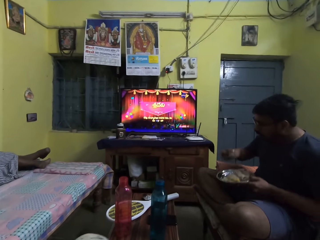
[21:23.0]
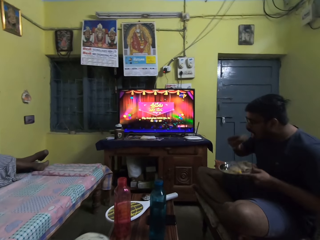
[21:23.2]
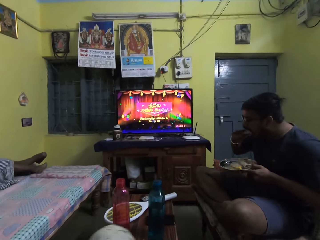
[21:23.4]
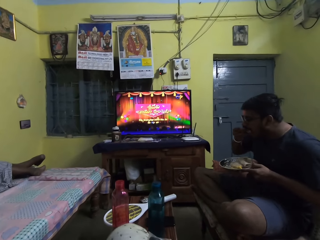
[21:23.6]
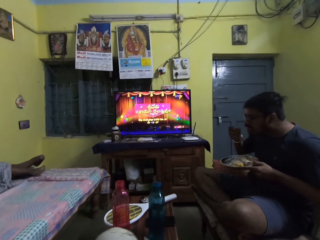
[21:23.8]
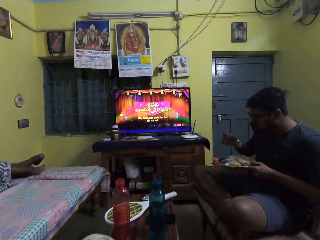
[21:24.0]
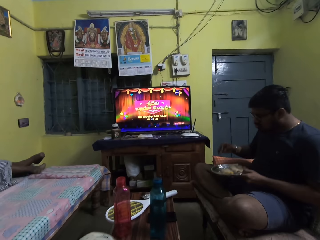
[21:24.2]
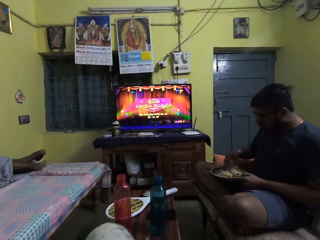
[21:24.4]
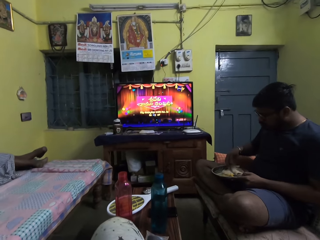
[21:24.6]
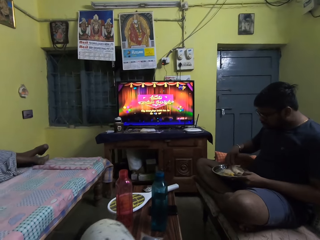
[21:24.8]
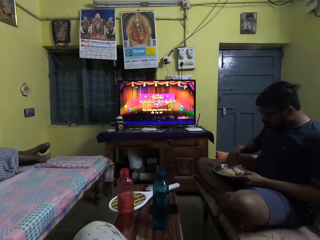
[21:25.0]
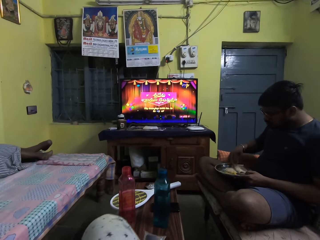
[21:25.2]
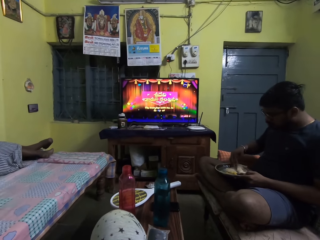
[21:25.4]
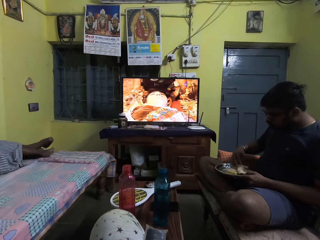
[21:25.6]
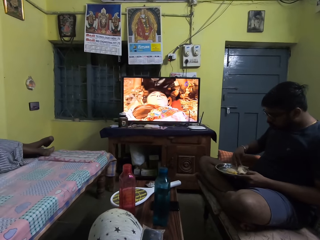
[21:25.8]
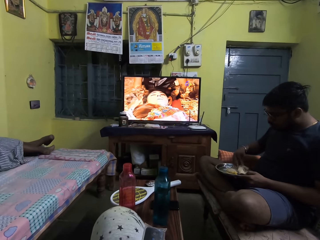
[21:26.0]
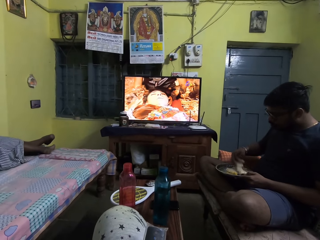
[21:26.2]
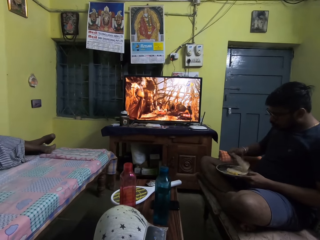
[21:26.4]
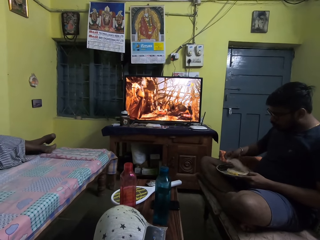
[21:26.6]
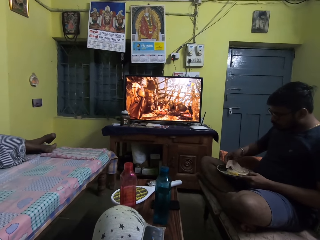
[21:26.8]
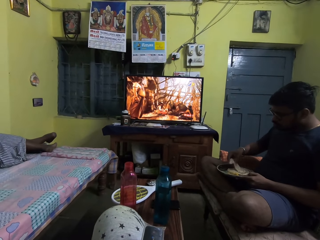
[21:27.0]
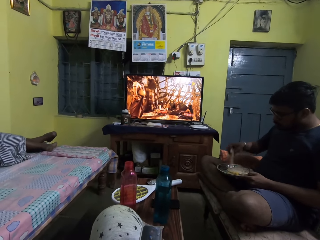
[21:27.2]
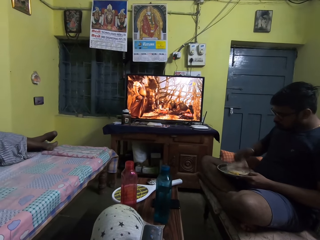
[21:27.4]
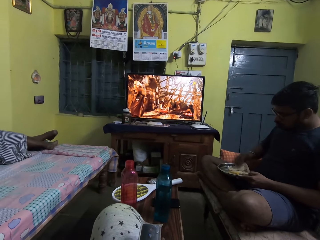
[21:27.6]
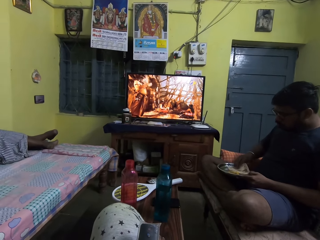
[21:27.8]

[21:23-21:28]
The man lifts the plate from his lap with his left hand and eats the bread crumb with his right hand. The man places the plate on his lap with his left hand. The man picks up a bread crumb from the plate in his left hand with his right hand and flips the bread crumb in the plate with his right hand.

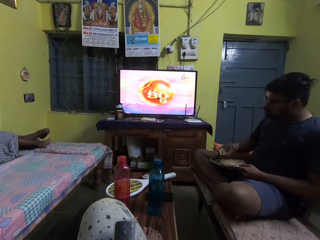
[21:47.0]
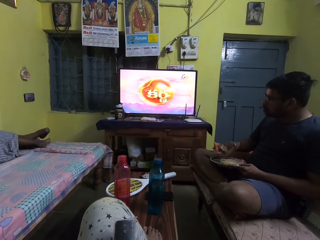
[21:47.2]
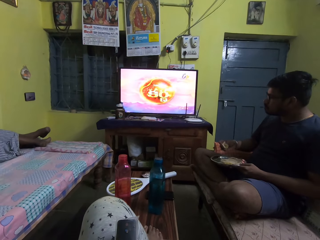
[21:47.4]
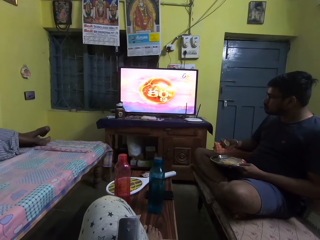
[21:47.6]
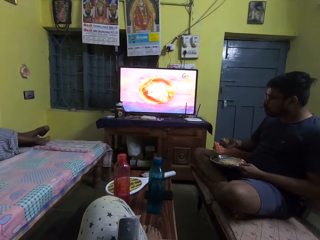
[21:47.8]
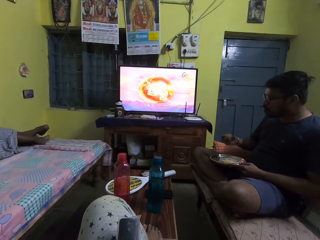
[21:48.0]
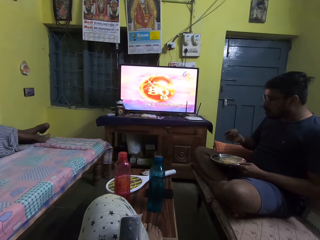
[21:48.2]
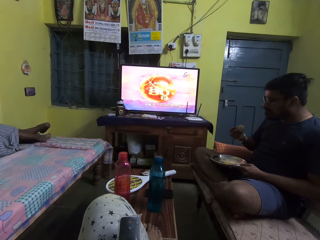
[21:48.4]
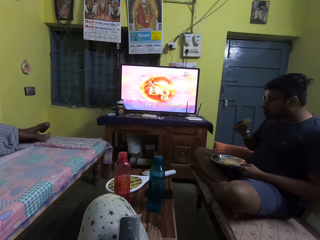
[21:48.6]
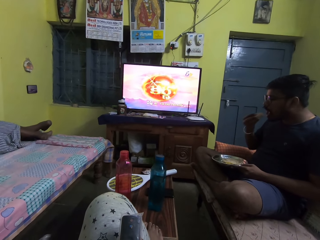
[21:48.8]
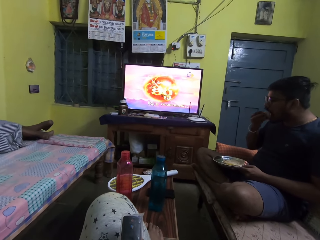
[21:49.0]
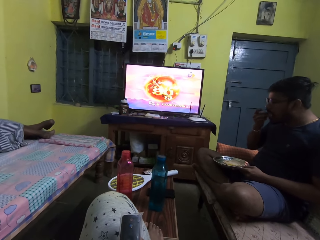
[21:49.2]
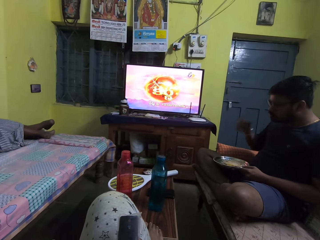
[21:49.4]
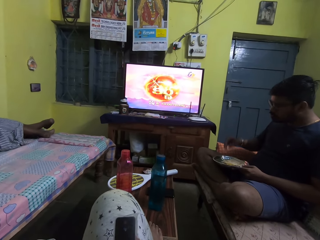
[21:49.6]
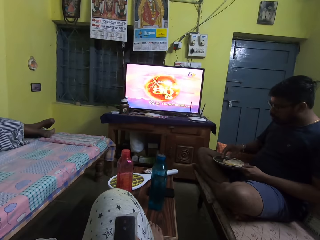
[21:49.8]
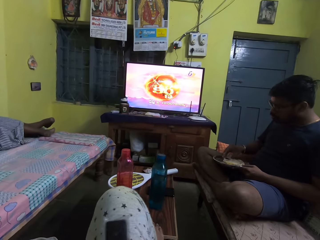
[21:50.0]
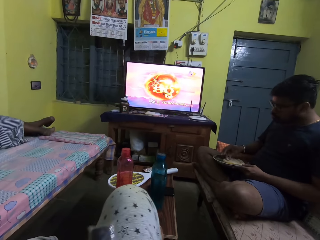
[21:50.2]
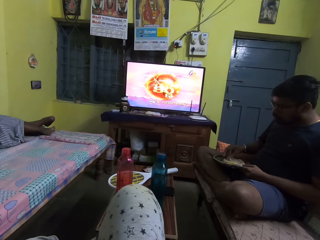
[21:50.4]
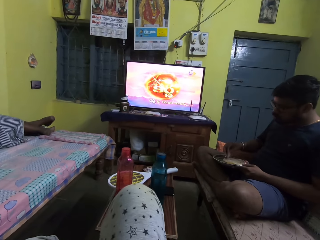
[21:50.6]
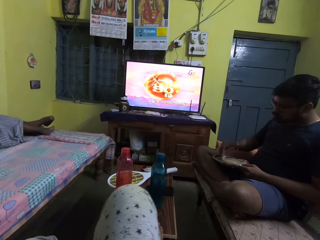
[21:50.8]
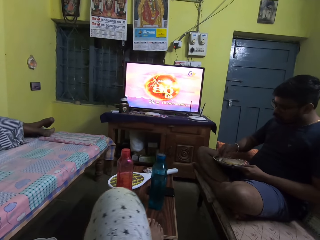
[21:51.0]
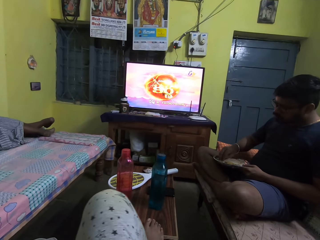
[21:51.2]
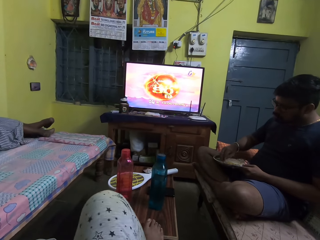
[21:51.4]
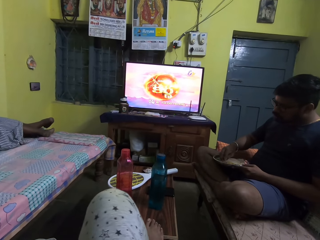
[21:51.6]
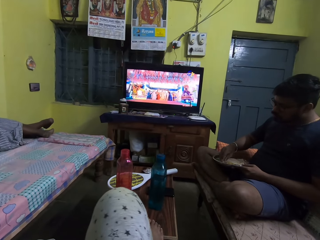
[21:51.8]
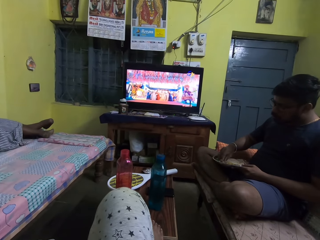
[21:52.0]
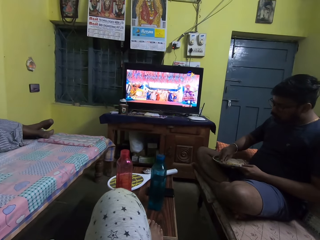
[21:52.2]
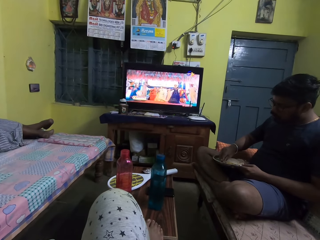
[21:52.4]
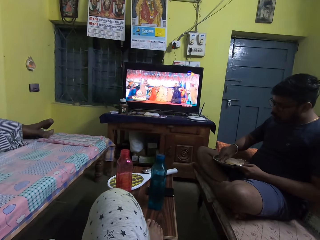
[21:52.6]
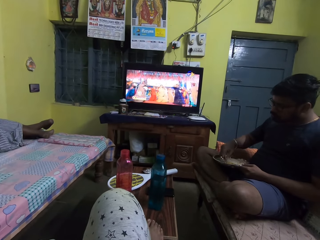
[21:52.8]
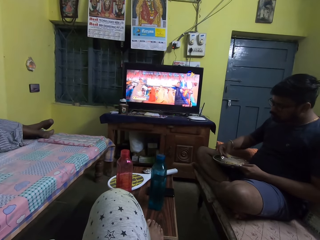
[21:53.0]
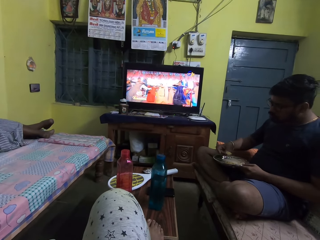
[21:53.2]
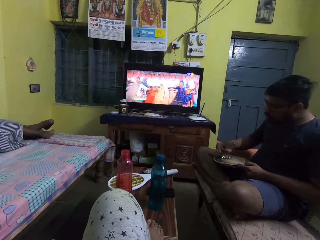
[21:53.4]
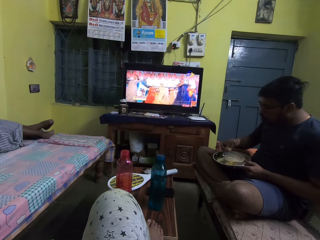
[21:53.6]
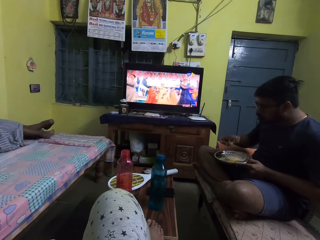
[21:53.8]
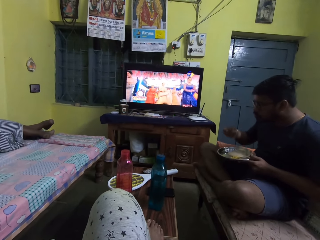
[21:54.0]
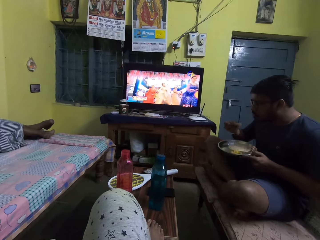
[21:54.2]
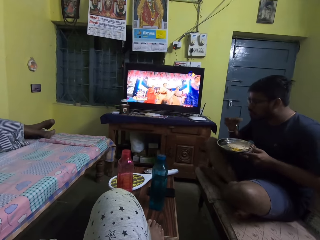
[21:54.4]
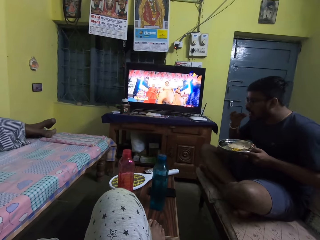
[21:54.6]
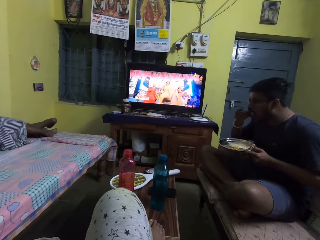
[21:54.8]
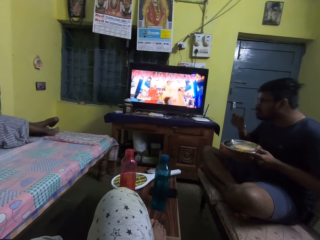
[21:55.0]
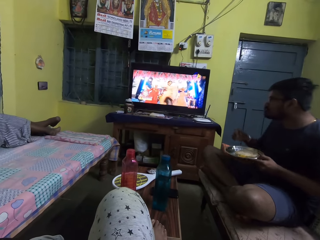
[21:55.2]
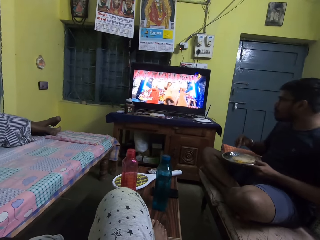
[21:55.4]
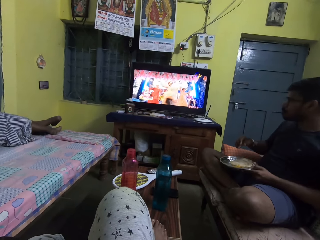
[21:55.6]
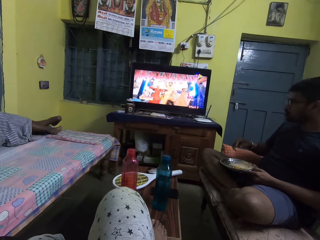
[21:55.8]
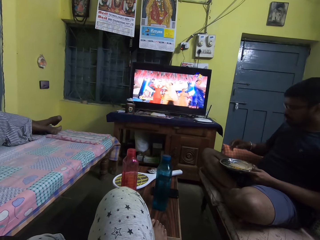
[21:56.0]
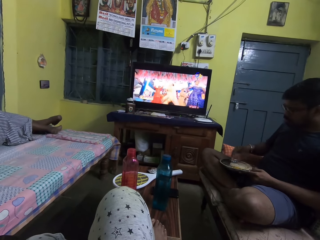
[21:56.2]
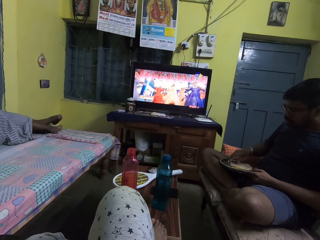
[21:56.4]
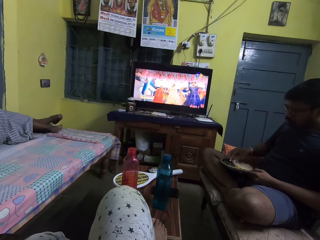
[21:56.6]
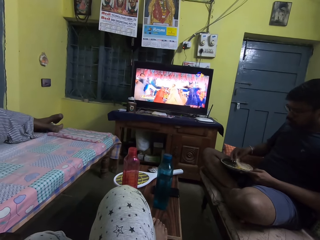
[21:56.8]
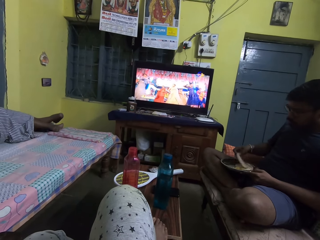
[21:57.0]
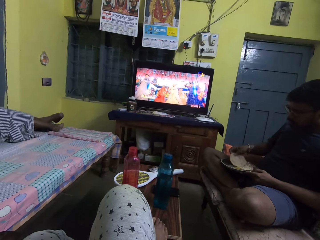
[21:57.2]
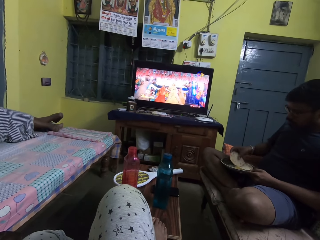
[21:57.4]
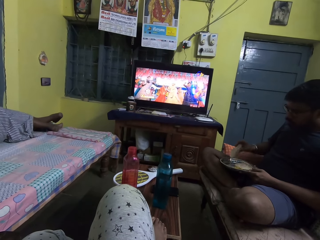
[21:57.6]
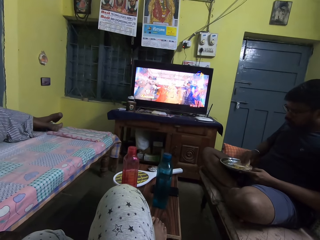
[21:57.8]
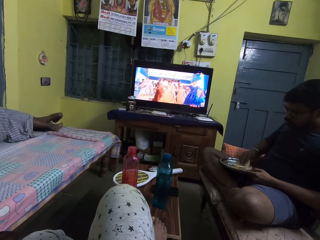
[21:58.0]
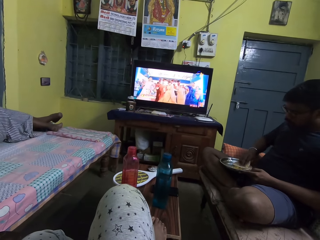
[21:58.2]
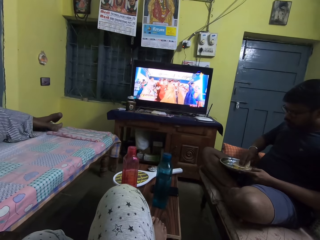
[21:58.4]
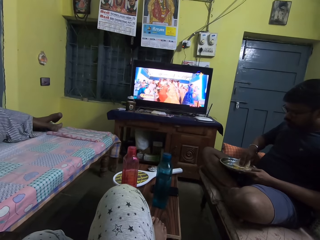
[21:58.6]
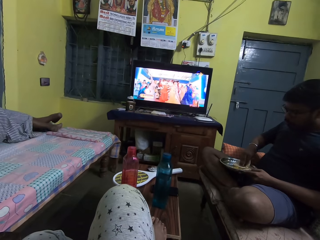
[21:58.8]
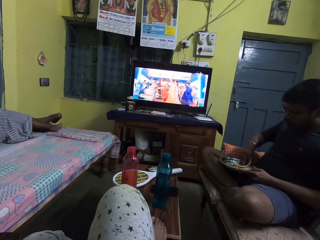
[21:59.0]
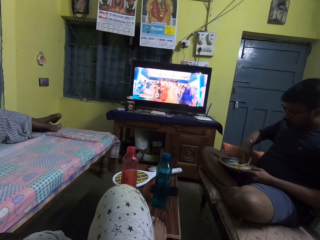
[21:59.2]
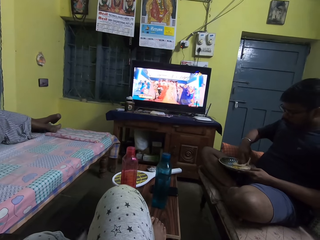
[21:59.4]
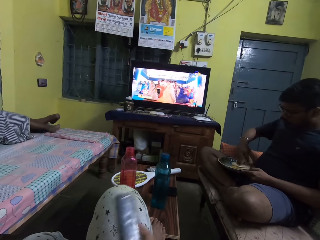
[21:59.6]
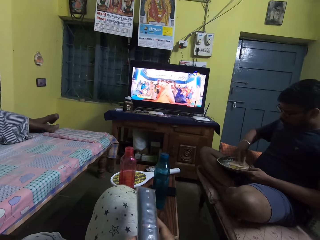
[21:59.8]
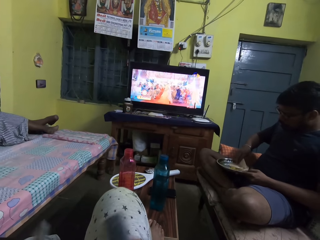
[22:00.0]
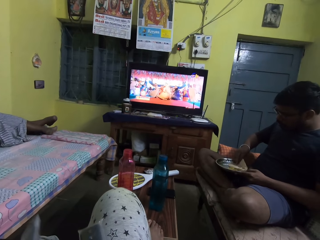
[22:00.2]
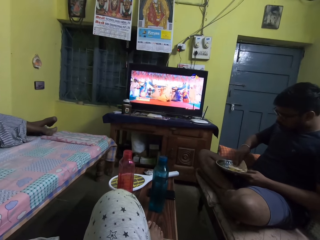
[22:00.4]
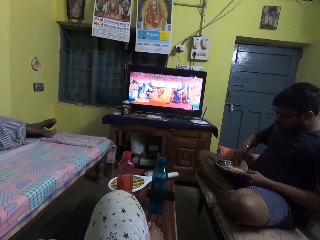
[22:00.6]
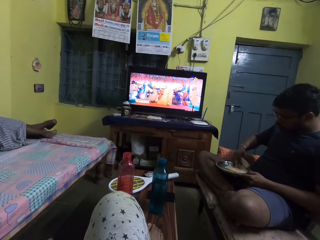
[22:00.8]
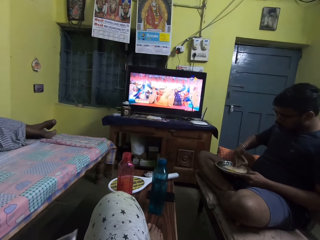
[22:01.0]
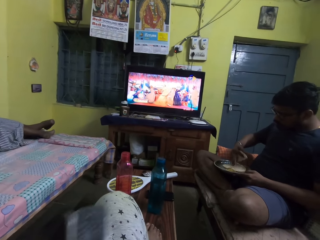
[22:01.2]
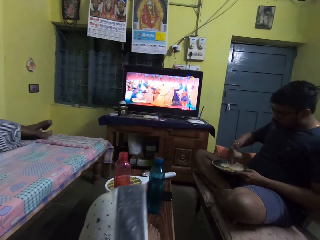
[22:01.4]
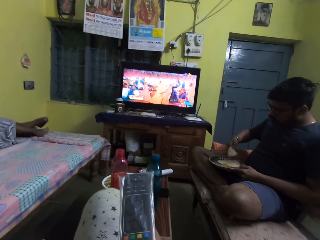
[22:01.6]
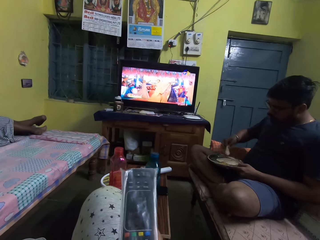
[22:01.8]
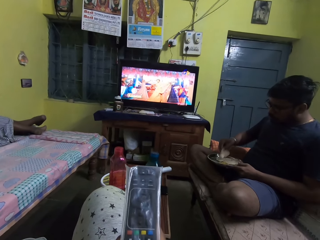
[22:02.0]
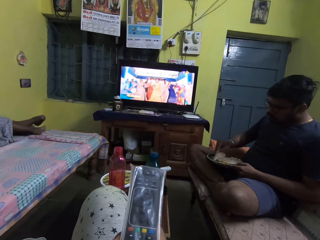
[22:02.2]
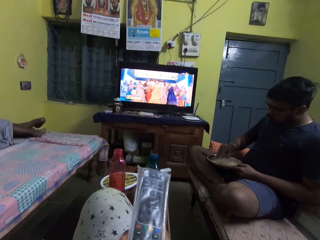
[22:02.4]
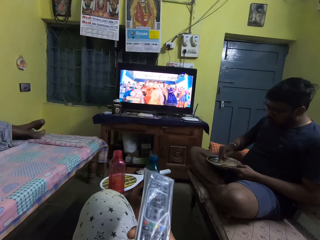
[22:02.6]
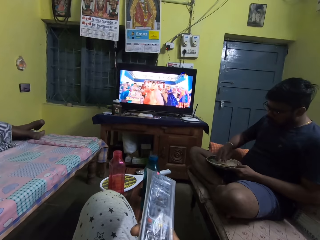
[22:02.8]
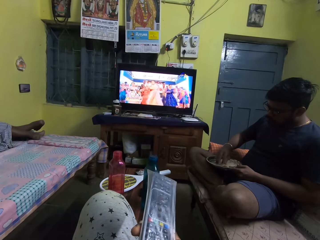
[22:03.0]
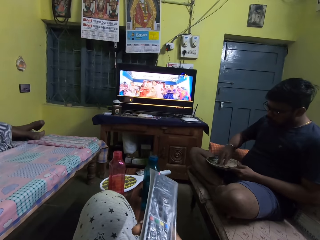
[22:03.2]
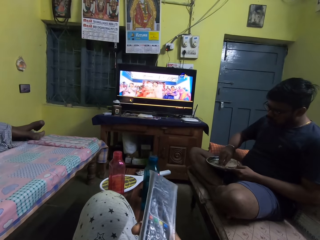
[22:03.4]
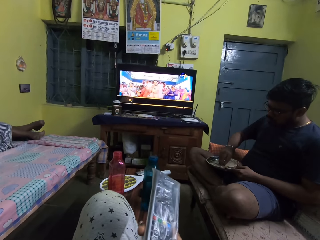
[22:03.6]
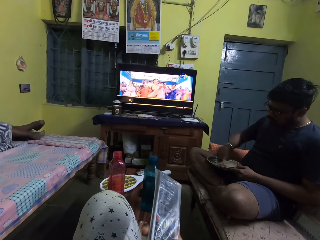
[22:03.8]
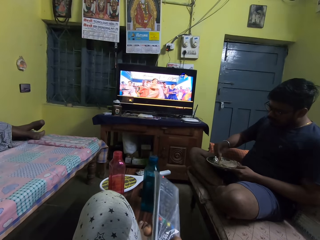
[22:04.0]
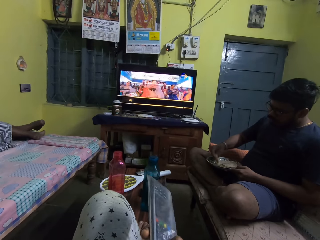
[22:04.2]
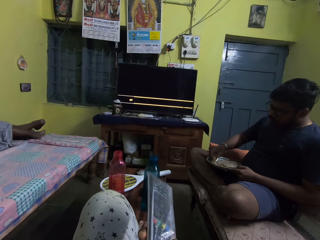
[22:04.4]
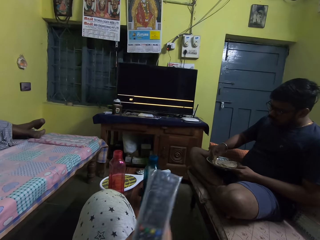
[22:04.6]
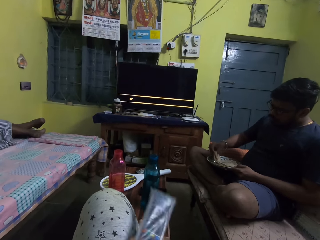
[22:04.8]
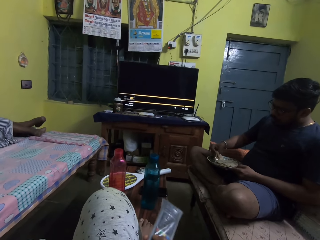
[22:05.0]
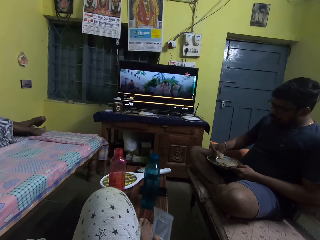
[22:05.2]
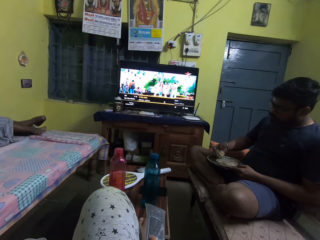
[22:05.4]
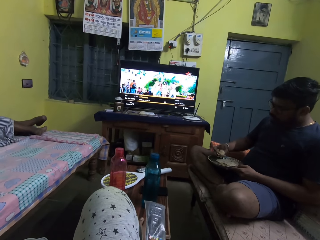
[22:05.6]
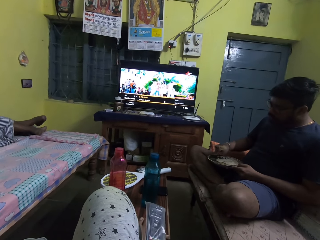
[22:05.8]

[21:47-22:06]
The man eats the bread crumb with his right hand. The camera wearer places the remote in her right hand on her lap. The man picks up a bread crumb from the plate in his left hand with his right hand and scoops sauce from the plate with the bread crumb in his right hand. The man lifts the plate from his lap with his left hand, eats the bread crumb with his right hand, and places the plate on his lap with his left hand. The man picks up a bread crumb from the plate in his left hand with his right hand, flips the bread crumb with his right hand, and breaks the bread crumb in the plate with his right hand. The camera wearer holds the remote control with her right hand. She places the remote control on her lap. She holds the remote control with her right hand. The man scoops sauce from the plate with the bread crumb in his right hand. The camera wearer presses the remote control with her right hand.
